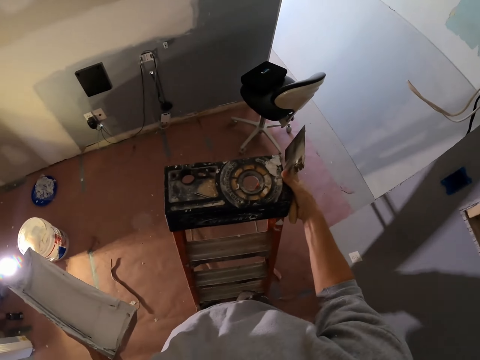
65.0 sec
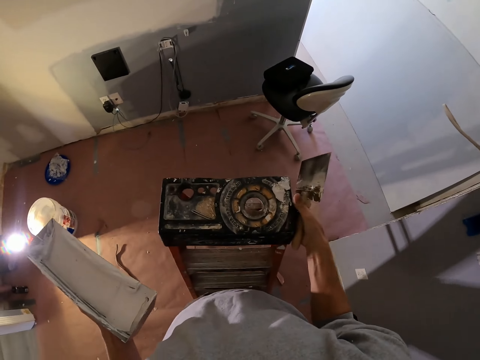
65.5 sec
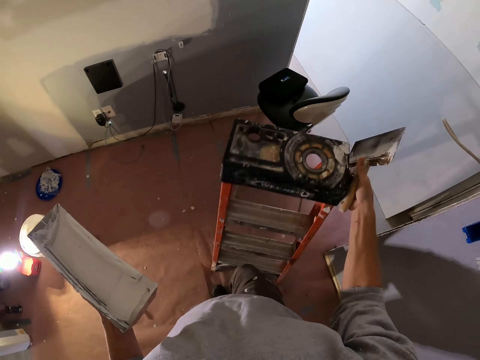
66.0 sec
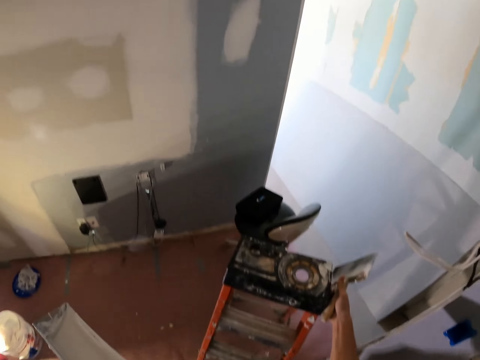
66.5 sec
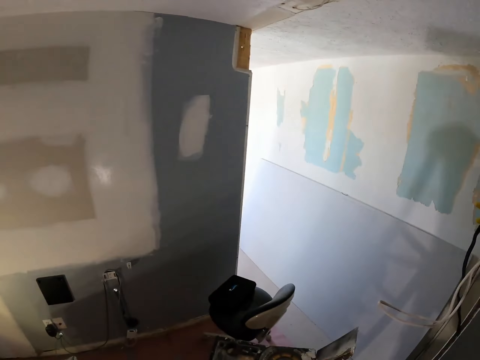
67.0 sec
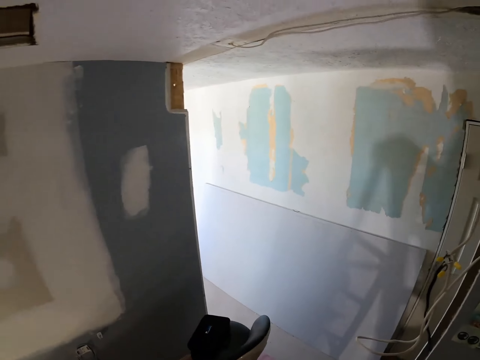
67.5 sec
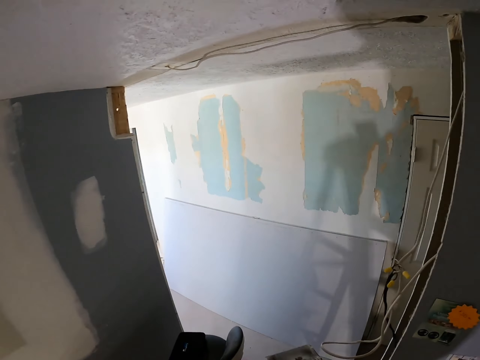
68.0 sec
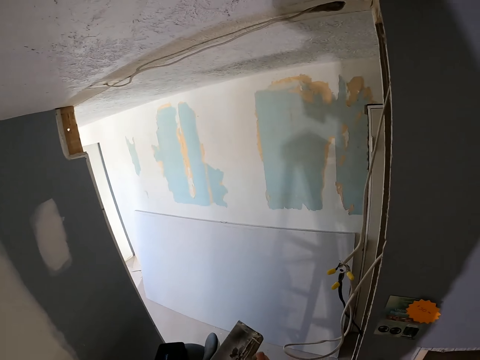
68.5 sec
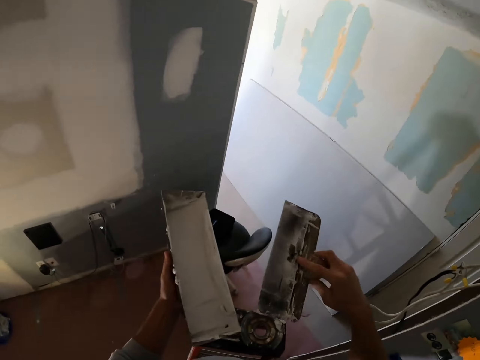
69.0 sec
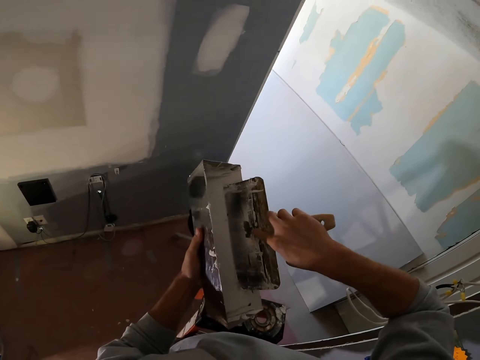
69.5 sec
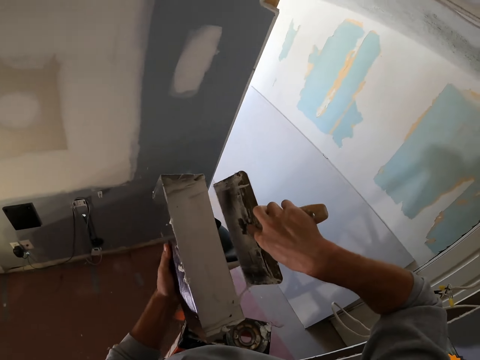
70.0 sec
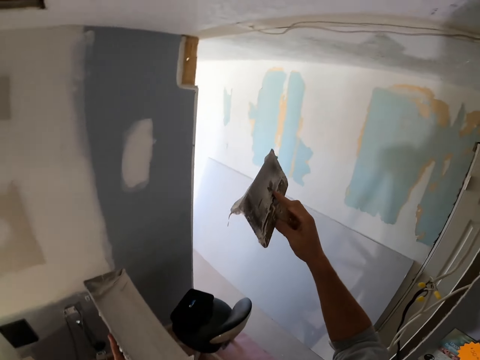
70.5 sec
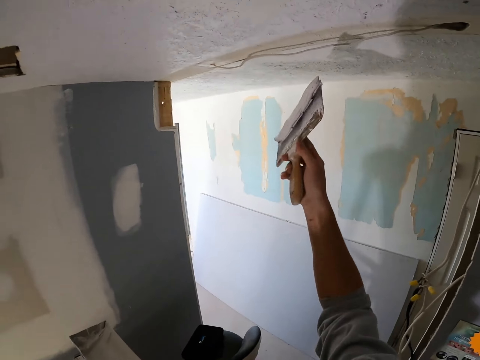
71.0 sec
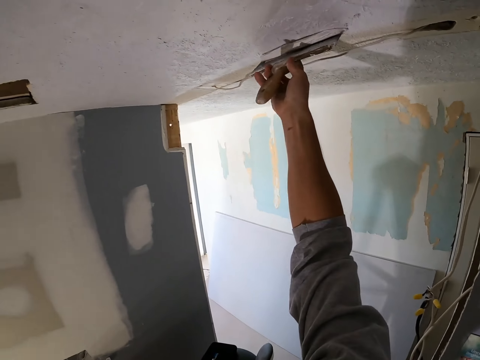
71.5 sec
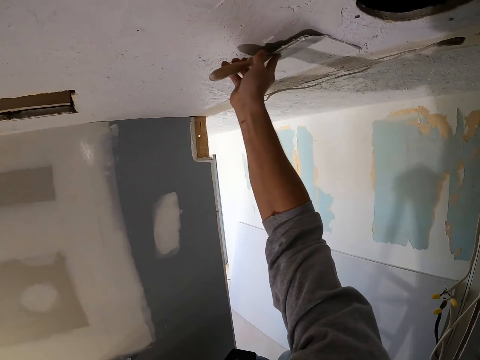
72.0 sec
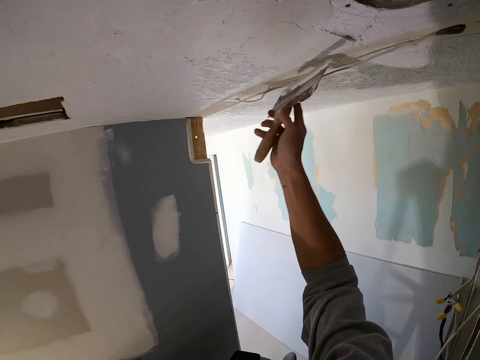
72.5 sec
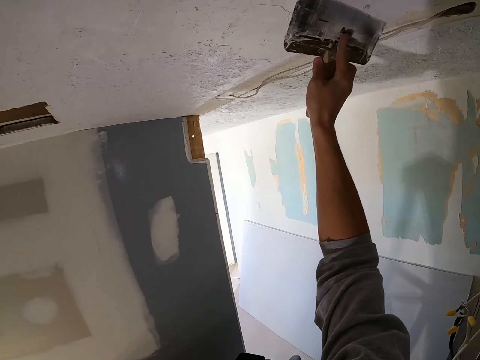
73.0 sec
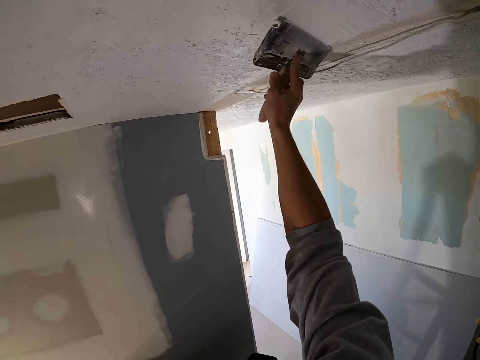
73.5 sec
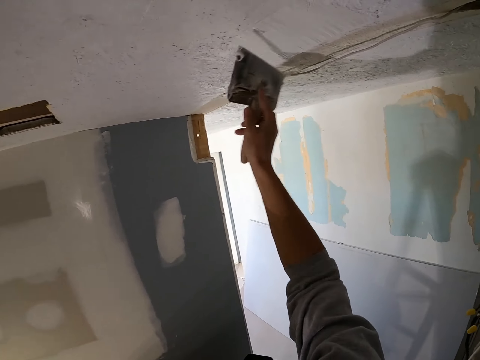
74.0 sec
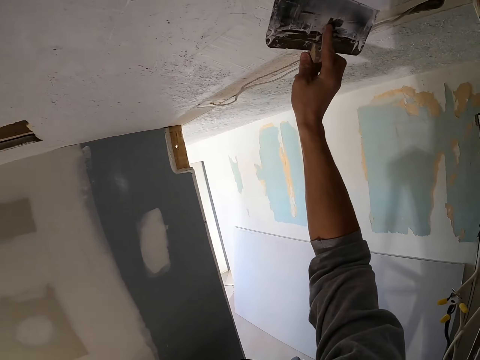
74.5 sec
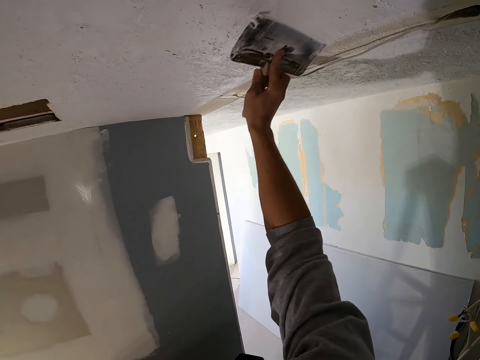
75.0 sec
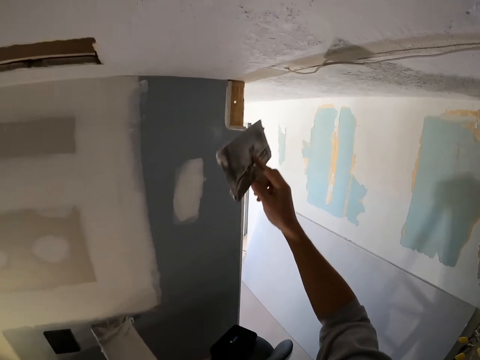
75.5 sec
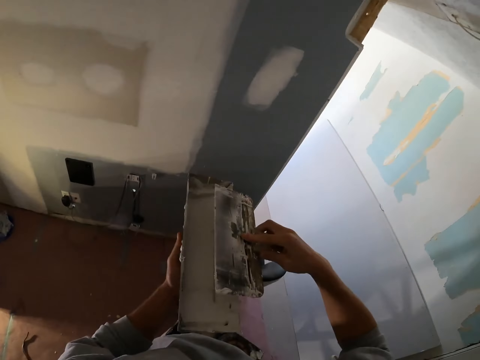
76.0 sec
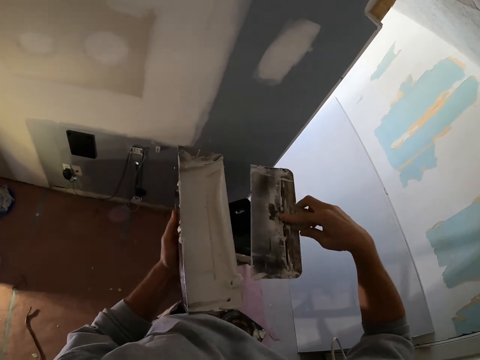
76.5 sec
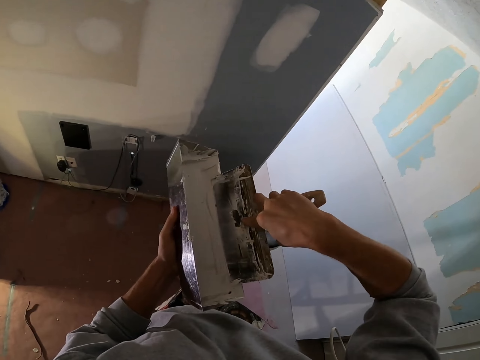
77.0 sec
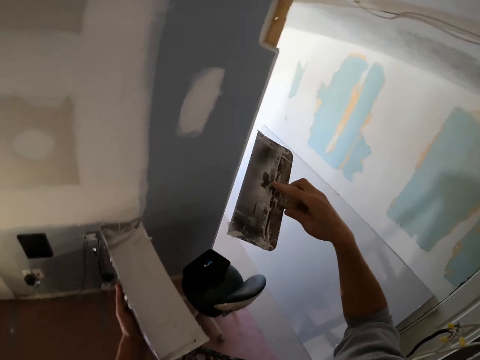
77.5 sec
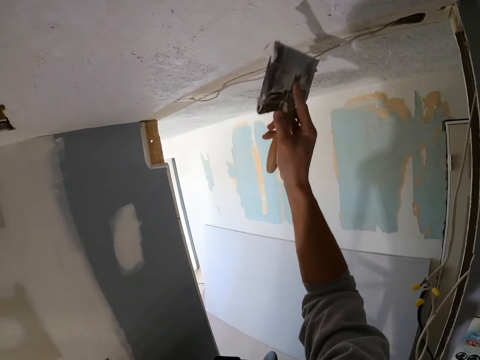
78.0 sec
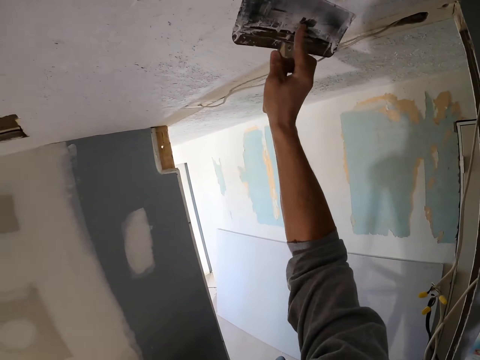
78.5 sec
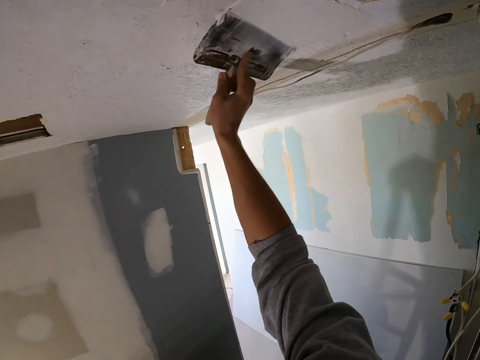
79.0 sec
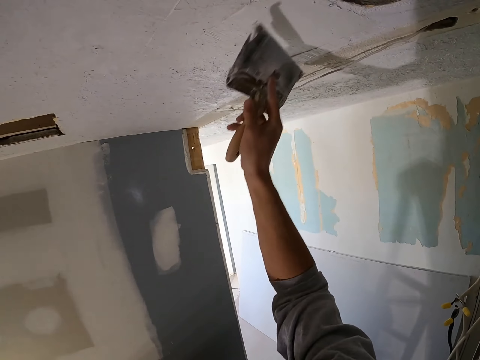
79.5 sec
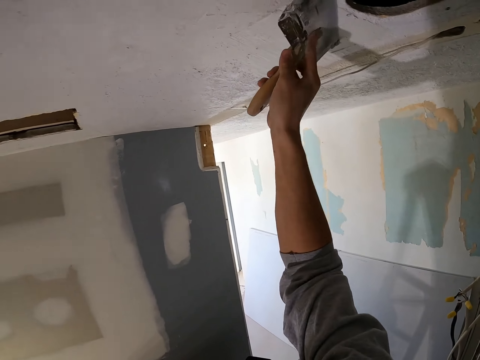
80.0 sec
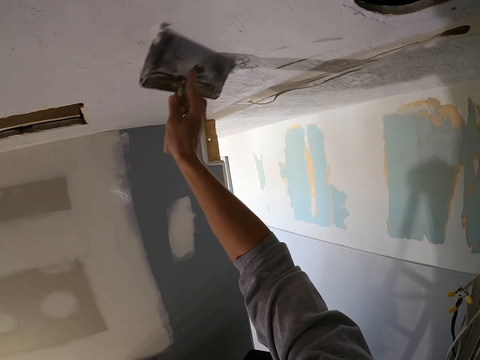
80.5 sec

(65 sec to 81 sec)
The camera wearer gets out of the ladder. They carry the ladder. They move the ladder. They climb the ladder. They pick paint on the paint tray. They rub the brush on the paint. They apply paint on the wall. They pick paint on the paint tray. They rub the brush on the paint. They apply paint on the wall.

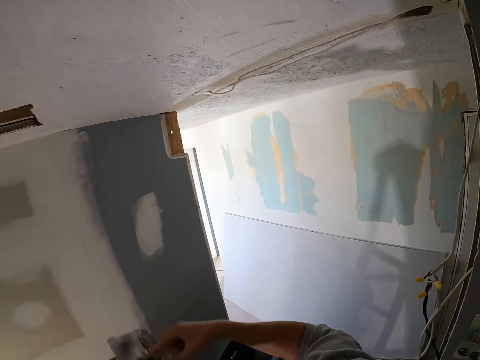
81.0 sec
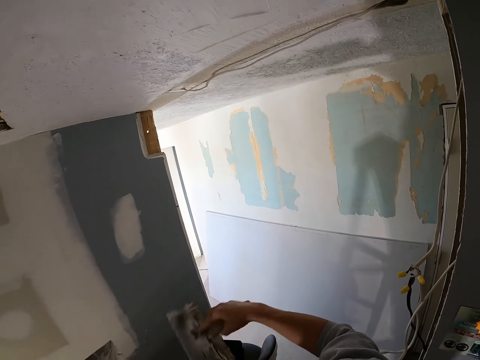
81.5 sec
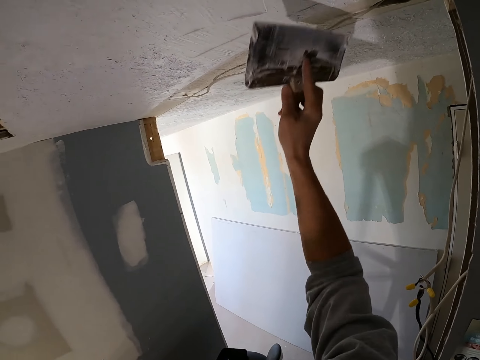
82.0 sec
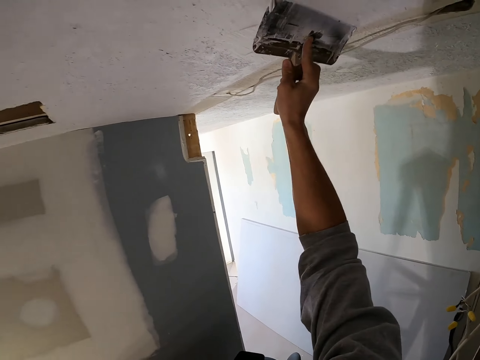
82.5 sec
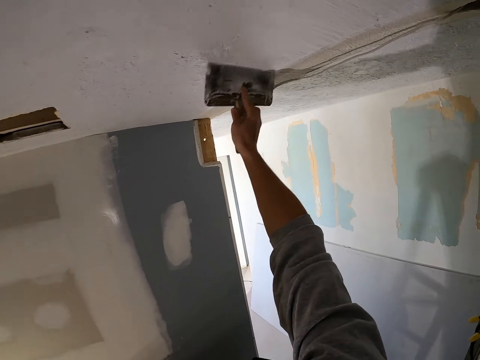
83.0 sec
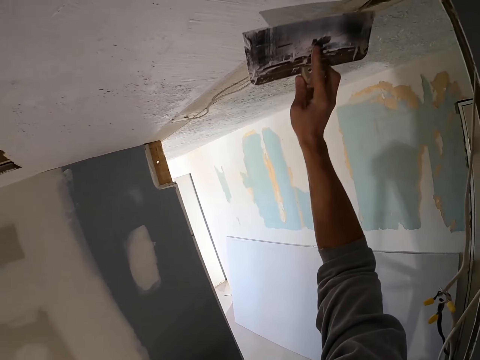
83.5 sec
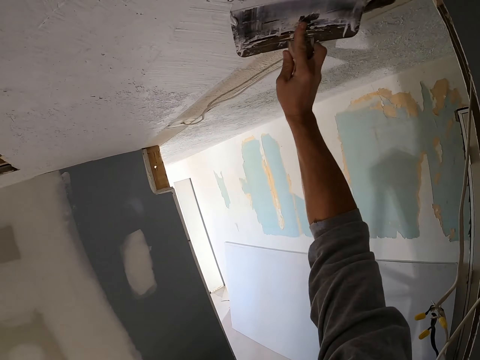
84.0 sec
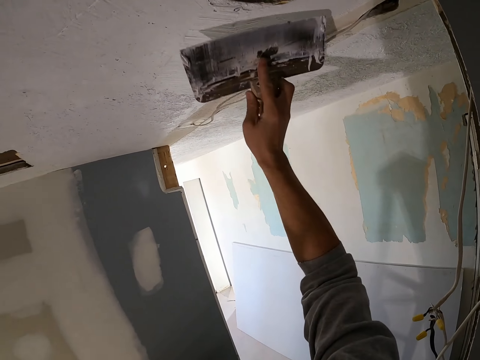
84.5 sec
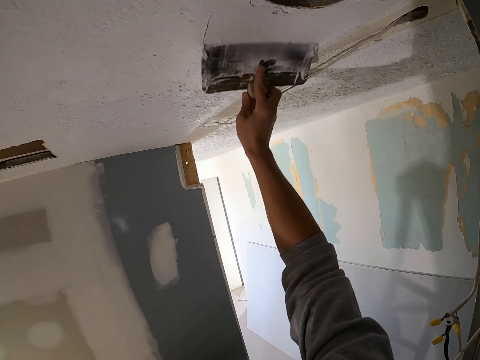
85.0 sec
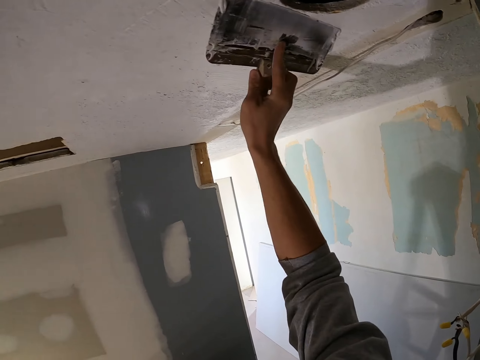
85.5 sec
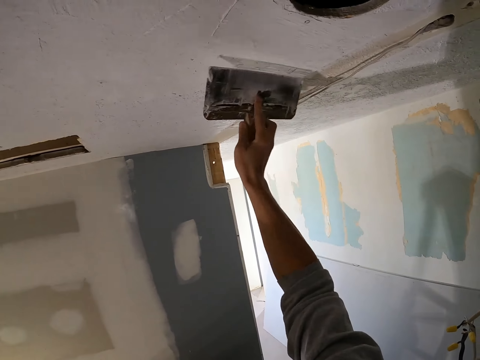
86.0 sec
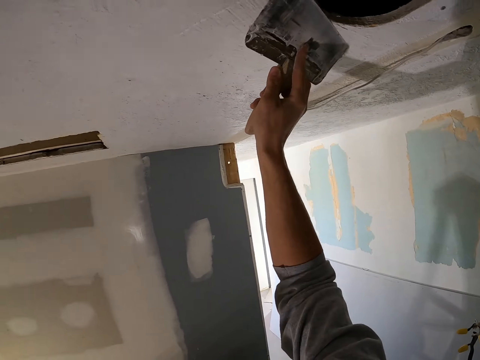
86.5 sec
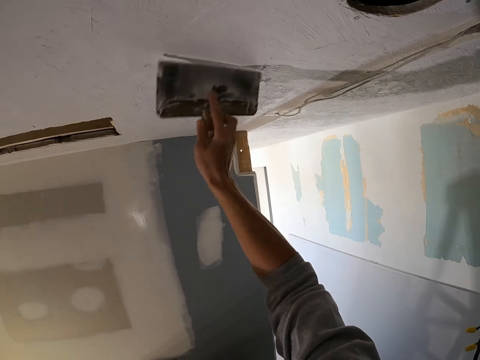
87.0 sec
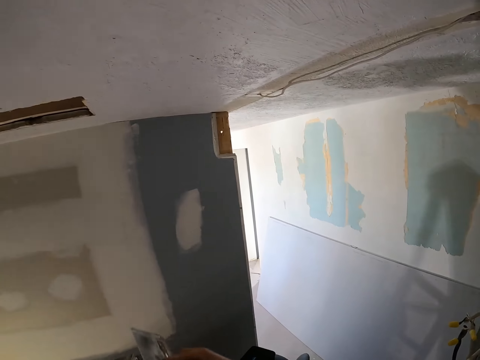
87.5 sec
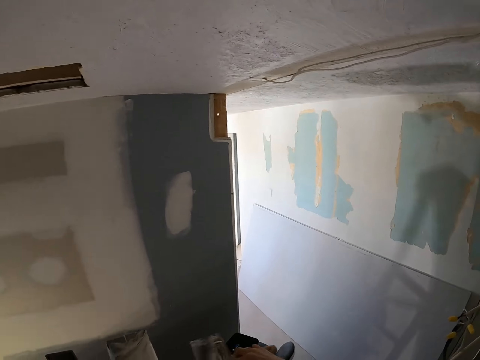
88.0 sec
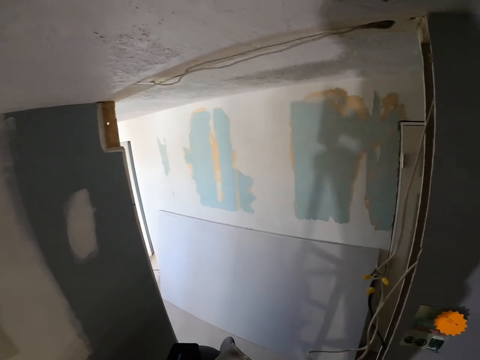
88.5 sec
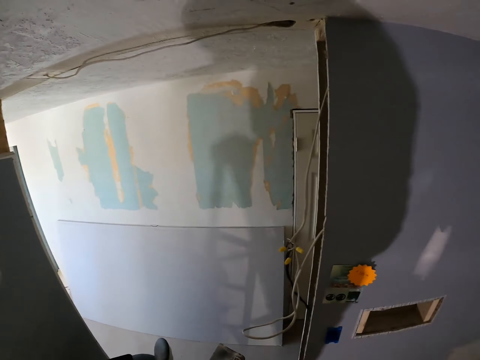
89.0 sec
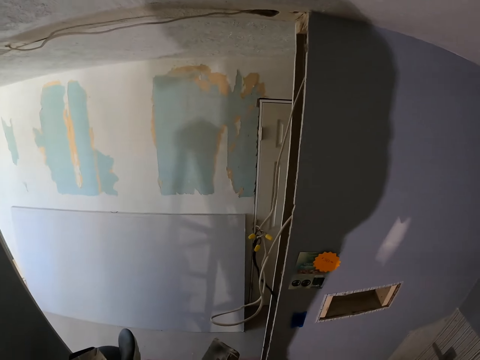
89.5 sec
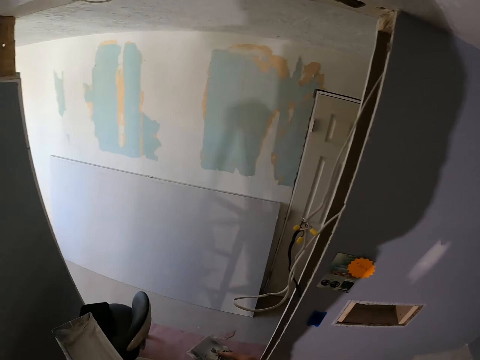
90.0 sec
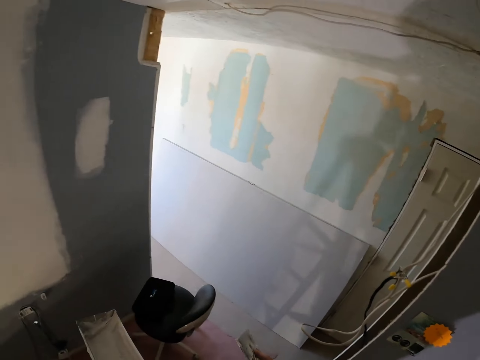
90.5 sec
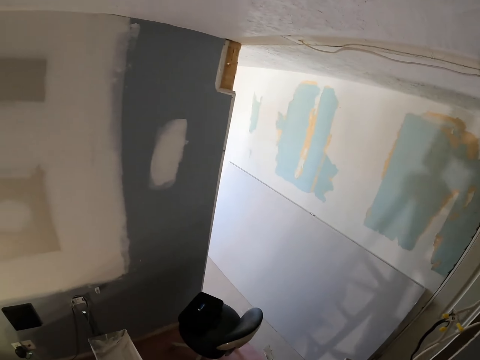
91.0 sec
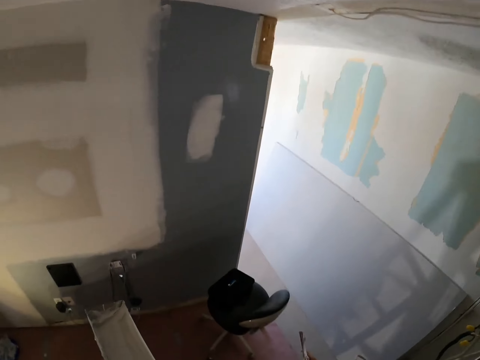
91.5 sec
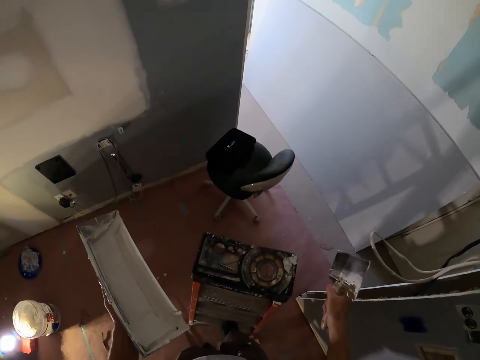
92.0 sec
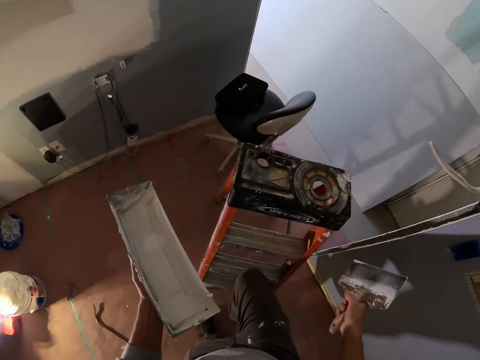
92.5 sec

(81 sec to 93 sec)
The camera wearer picks paint on the paint tray. They rub the brush on the paint. They apply paint on the wall. They pick paint on the paint tray. They look around the house.
